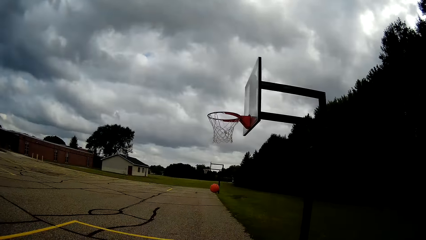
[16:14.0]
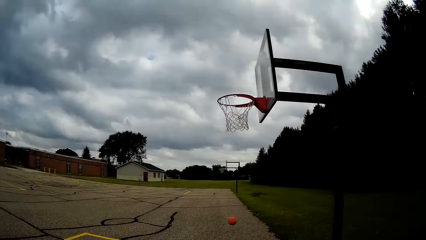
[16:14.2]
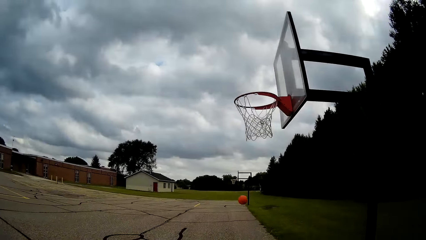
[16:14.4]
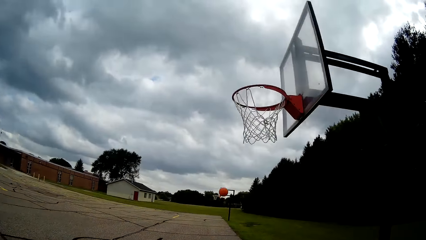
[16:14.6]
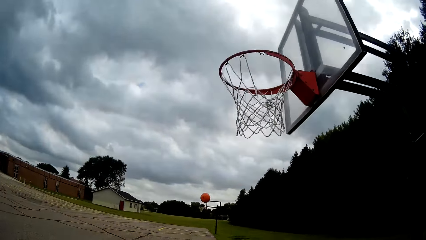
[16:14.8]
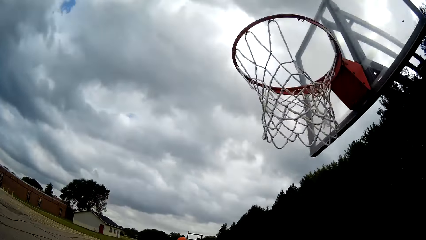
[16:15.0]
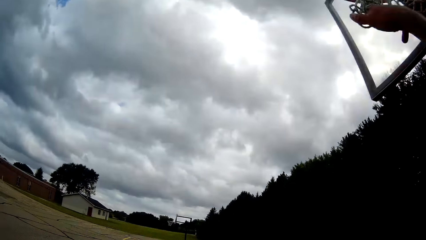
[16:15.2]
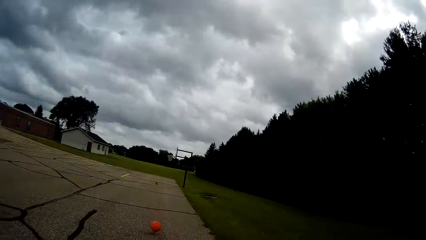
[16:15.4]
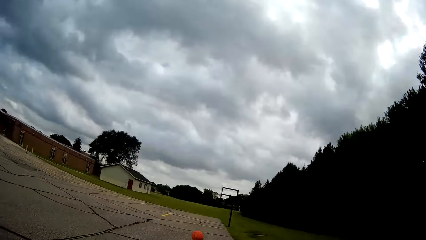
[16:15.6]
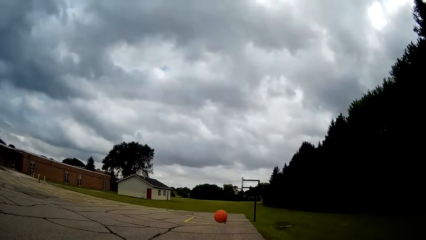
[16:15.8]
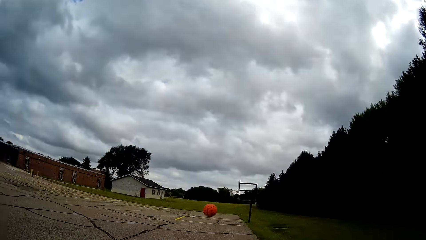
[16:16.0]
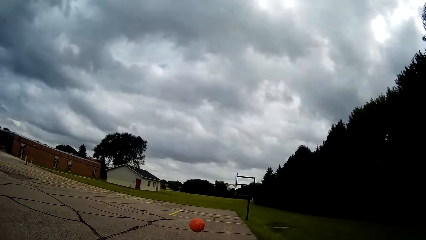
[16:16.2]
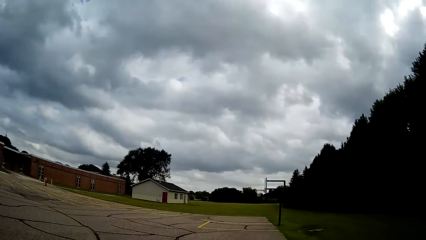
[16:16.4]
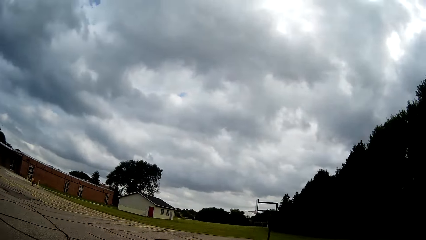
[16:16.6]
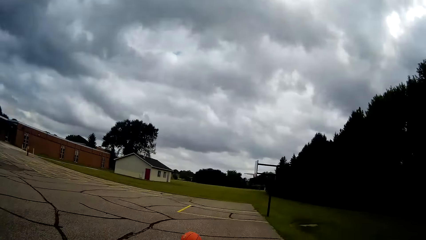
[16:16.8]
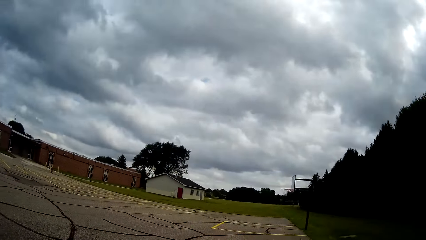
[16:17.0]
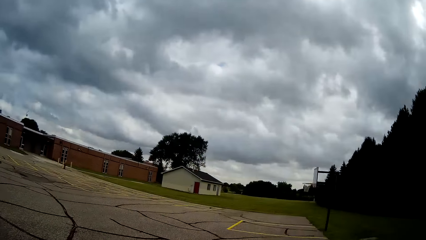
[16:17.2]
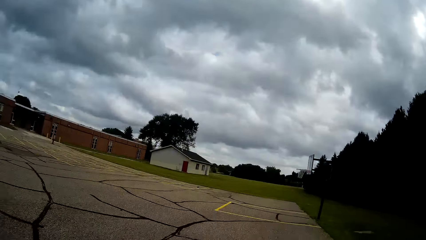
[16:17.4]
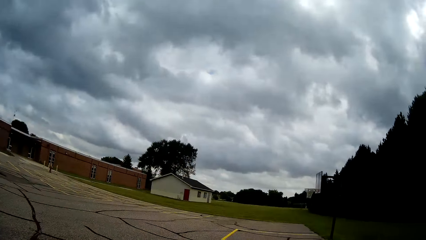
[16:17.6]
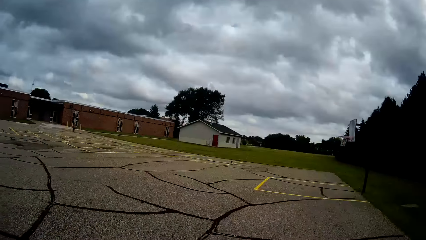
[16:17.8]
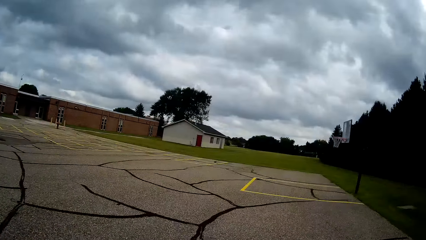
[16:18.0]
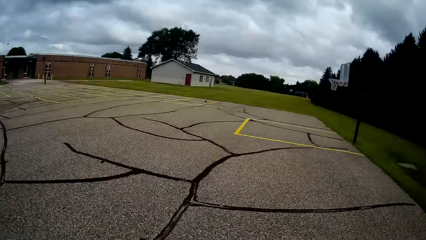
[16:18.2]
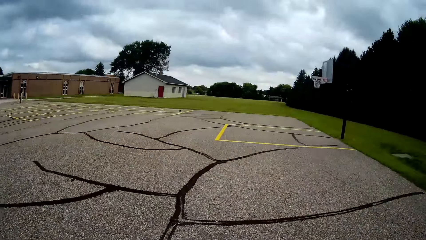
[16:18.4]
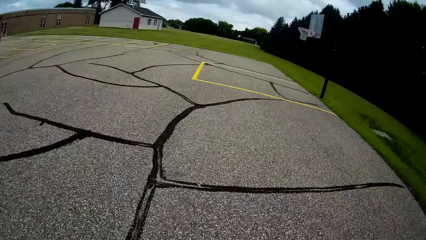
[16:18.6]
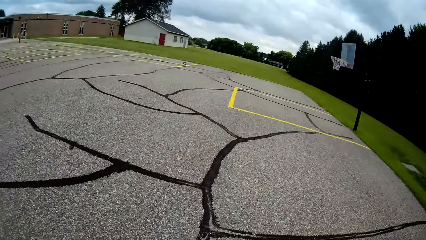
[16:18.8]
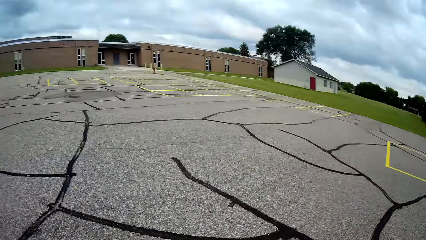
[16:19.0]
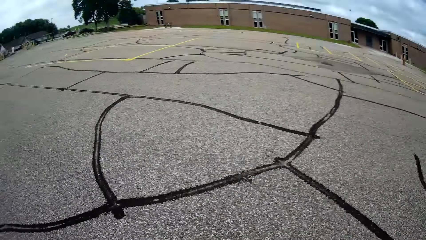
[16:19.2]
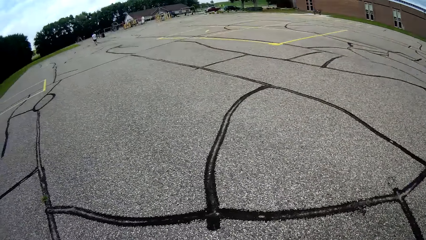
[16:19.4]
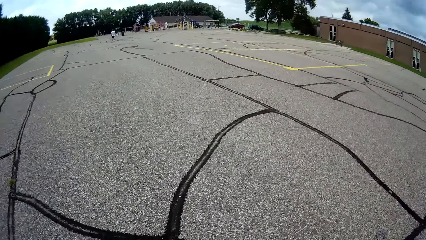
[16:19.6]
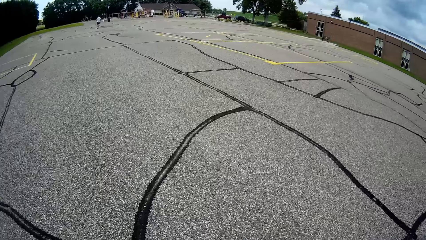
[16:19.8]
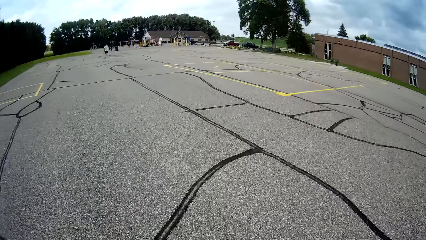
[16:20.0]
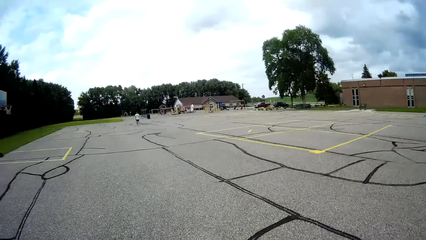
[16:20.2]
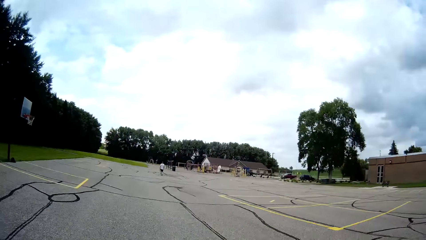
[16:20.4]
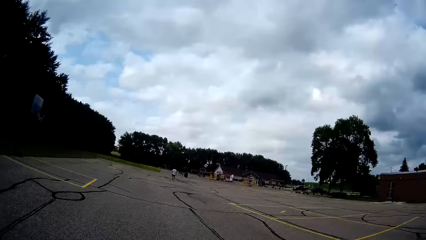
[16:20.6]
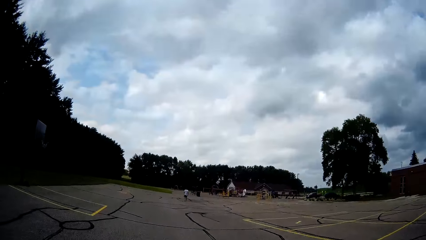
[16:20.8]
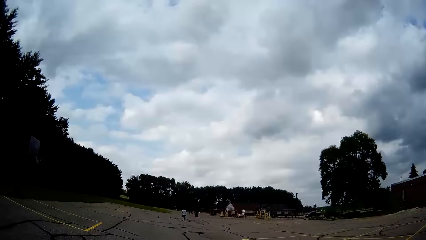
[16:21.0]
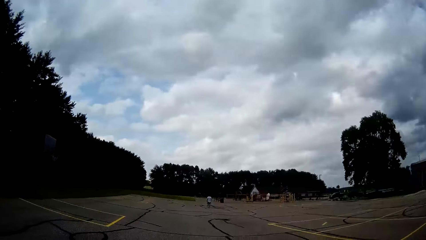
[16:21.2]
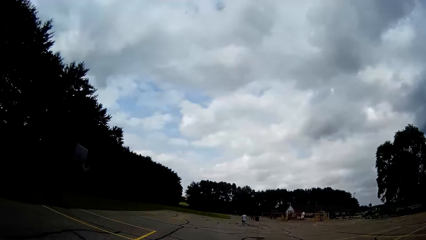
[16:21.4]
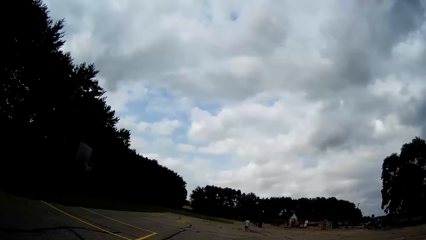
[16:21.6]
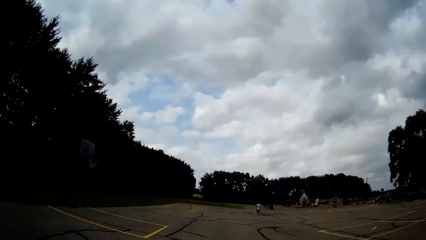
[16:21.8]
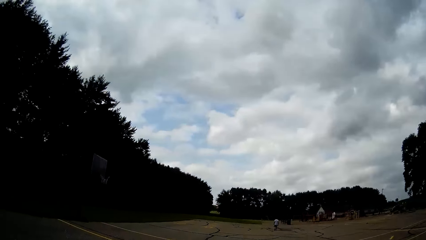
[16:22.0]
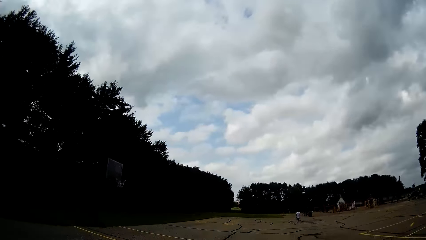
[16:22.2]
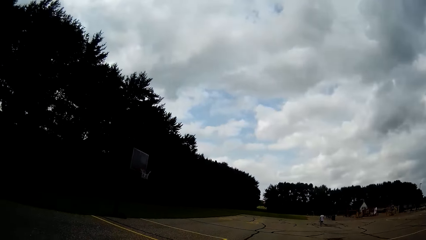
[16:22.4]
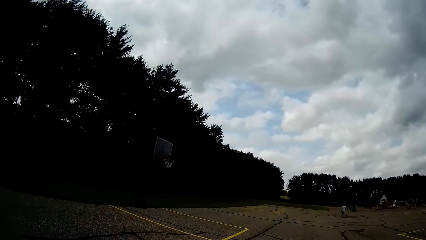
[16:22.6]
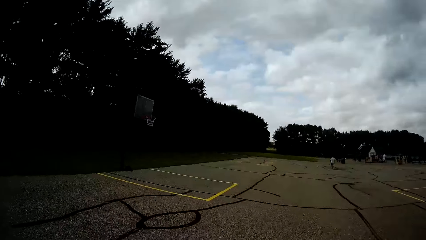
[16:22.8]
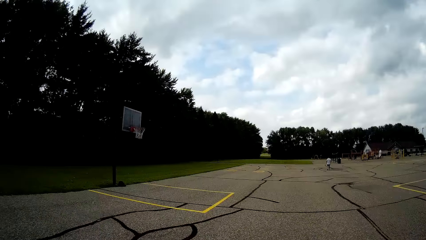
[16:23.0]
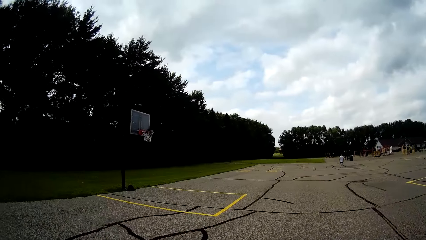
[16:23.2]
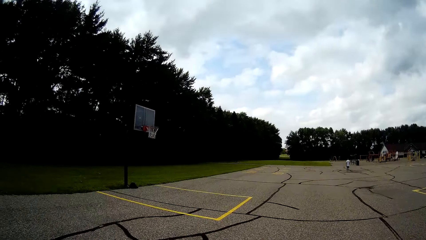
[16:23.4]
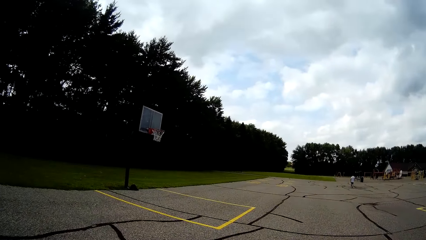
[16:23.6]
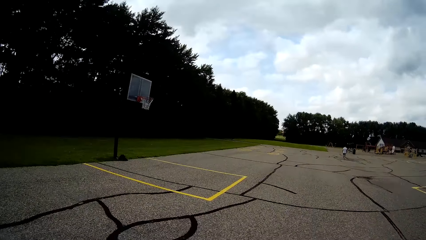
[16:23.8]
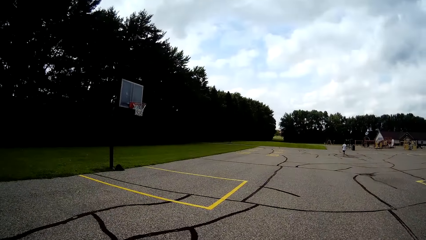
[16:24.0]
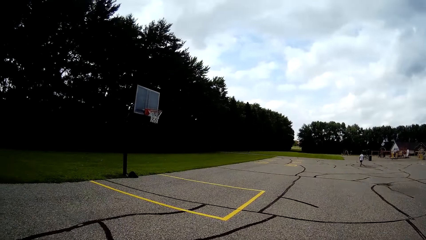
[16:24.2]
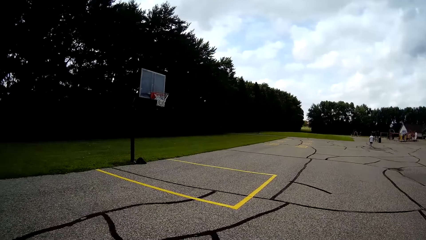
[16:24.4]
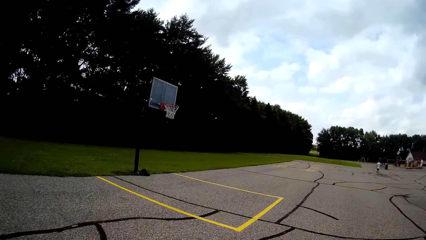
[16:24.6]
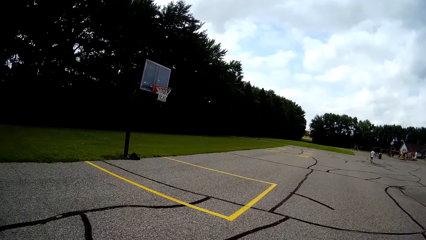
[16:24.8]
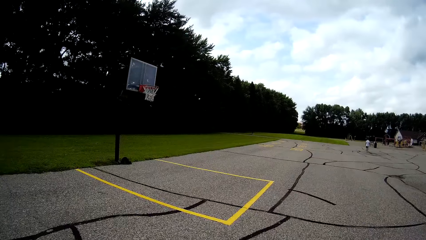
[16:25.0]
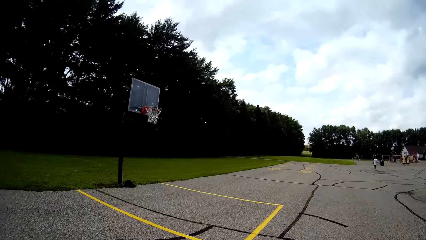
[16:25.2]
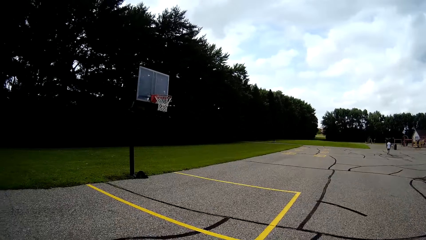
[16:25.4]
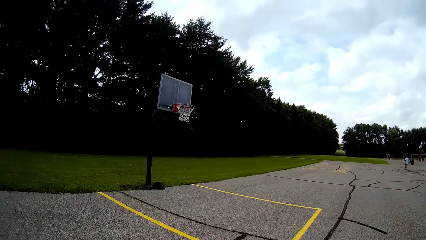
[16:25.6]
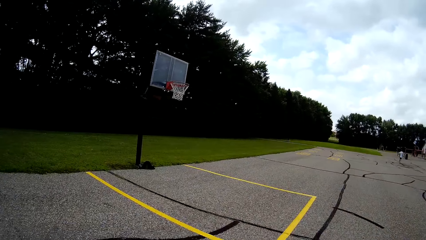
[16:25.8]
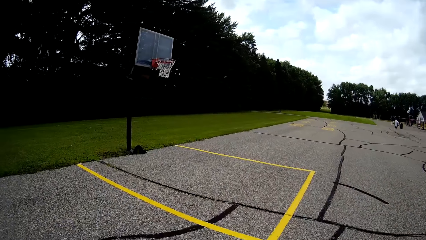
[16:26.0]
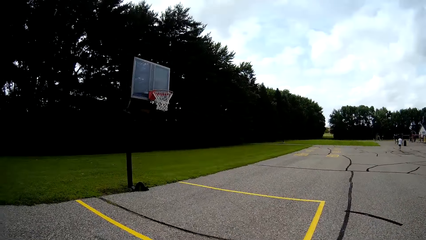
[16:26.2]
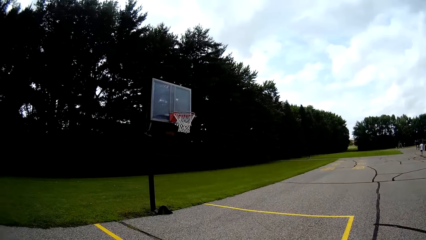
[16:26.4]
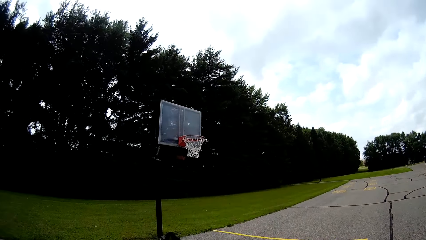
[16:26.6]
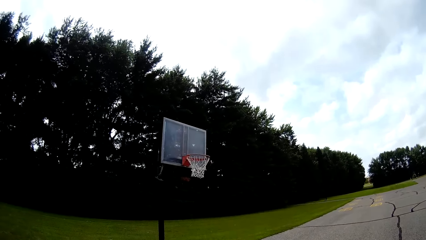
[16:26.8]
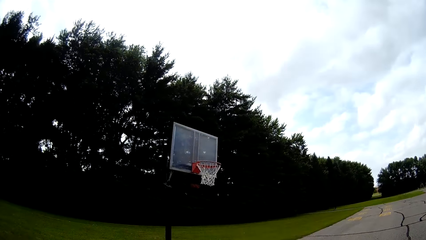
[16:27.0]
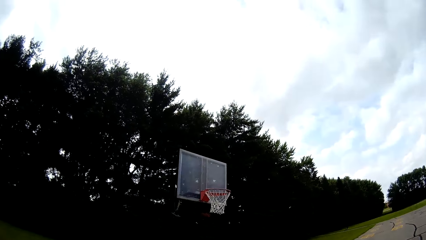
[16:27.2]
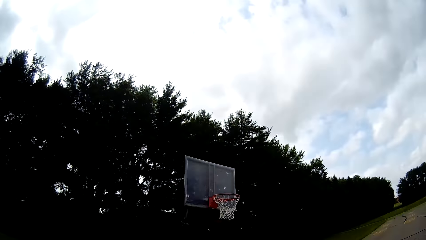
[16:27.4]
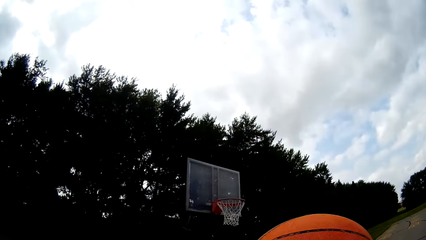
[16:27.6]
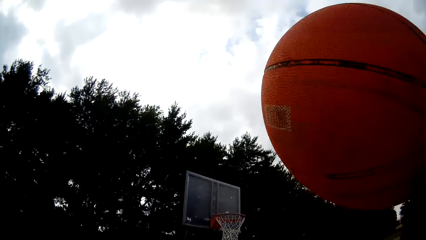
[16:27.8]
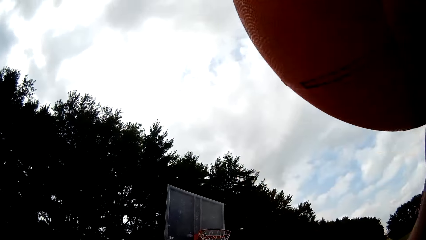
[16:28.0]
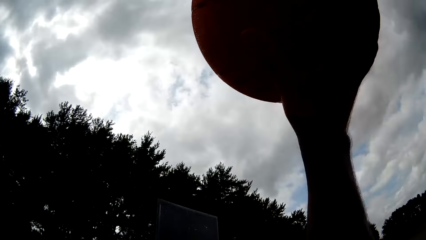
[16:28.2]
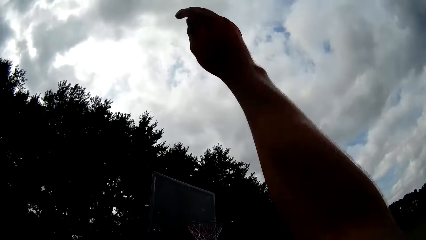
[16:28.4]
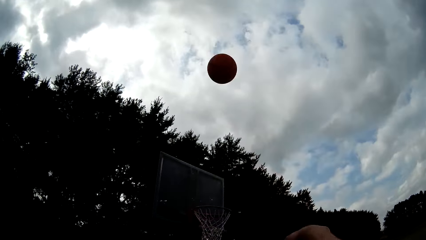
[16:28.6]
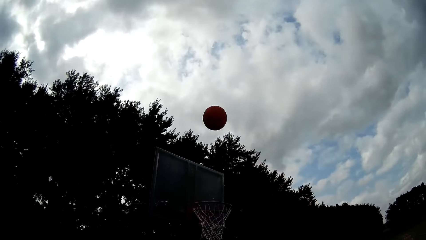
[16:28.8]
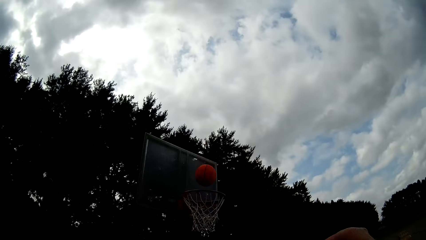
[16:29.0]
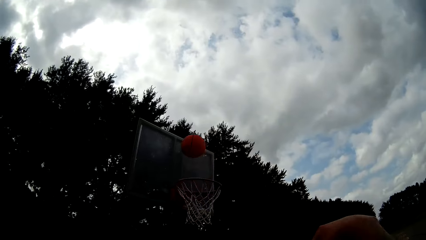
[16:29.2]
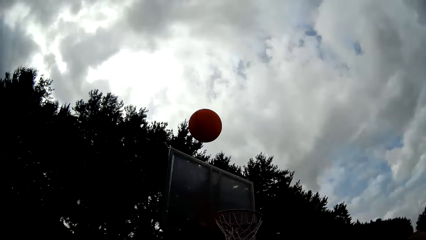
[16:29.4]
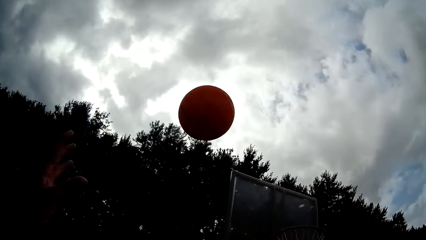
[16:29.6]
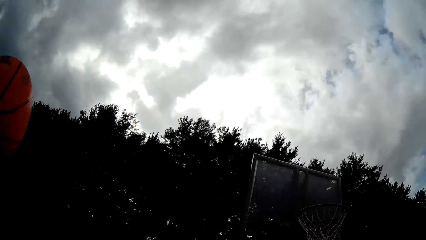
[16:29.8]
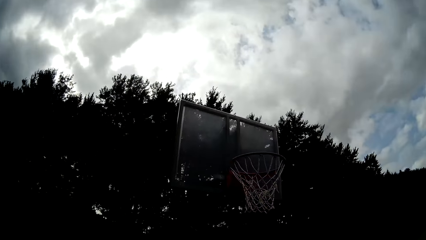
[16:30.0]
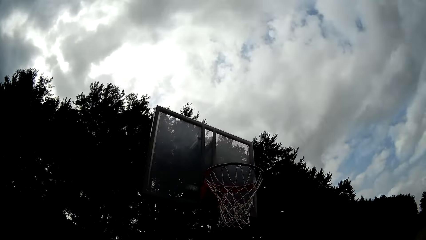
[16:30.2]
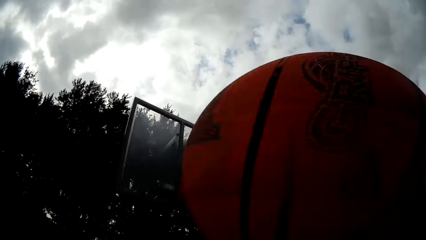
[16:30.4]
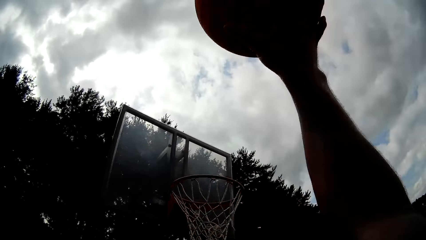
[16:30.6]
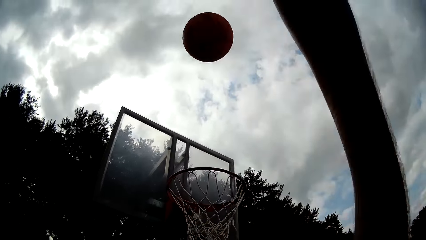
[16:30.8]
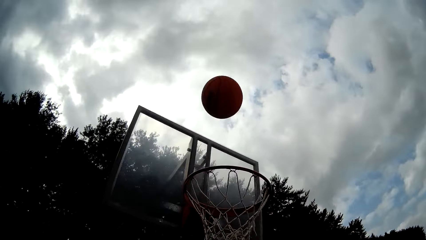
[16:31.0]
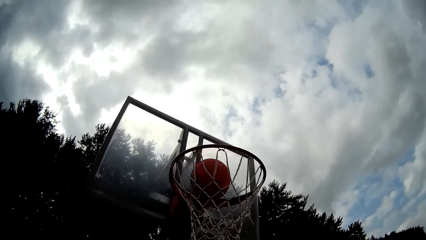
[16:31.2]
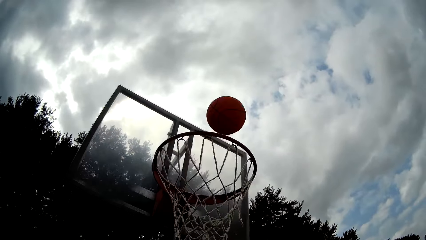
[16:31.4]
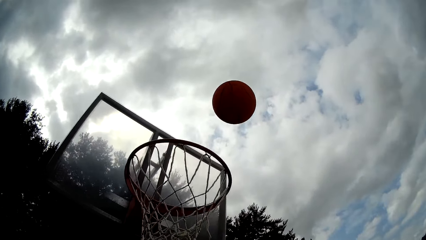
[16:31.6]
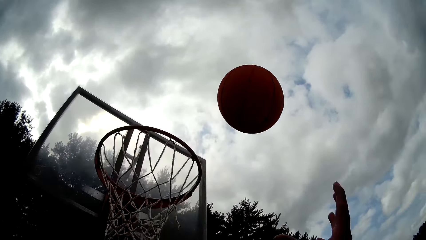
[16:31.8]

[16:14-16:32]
The camera wearer chases after the basketball. He catches the basketball, bounces the basketball. He walks around. He walks towards the backboard. He throws the basketball at the backboard with his right hand. He plays basketball. He catches the basketball with his left hand. He passes the basketball from his left hand to his right hand. He throws the basketball at the backboard with his right hand.
